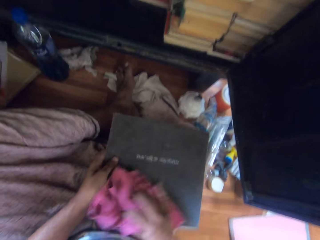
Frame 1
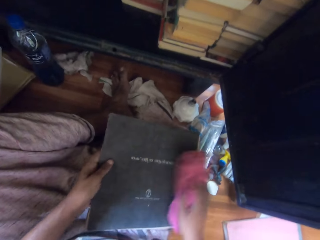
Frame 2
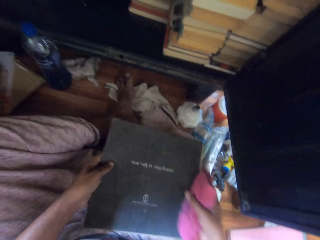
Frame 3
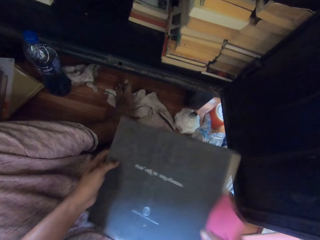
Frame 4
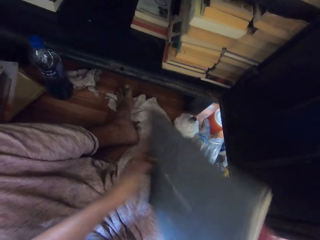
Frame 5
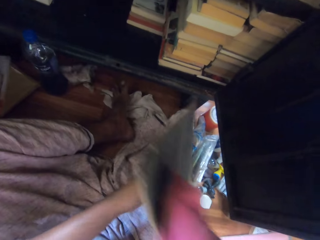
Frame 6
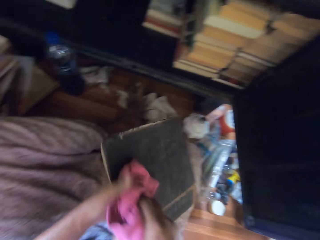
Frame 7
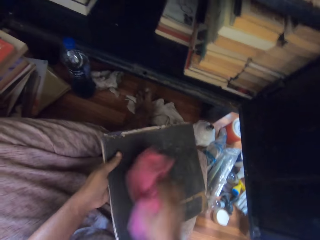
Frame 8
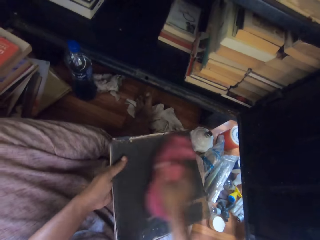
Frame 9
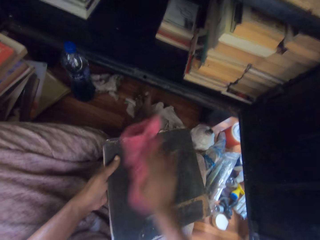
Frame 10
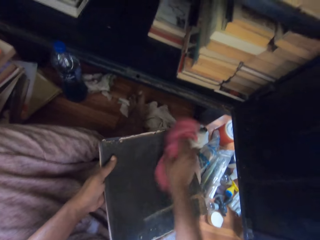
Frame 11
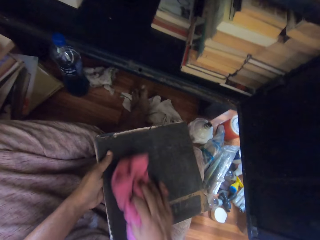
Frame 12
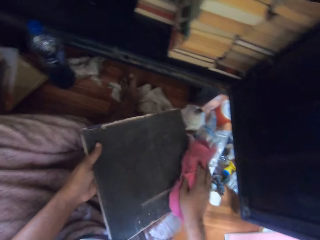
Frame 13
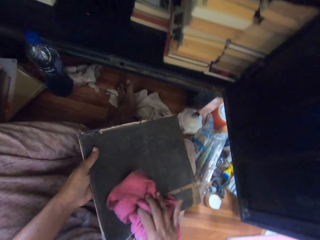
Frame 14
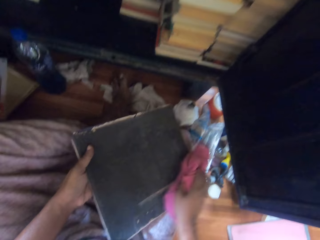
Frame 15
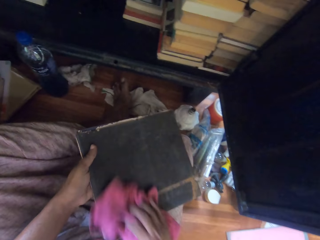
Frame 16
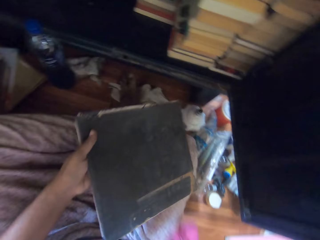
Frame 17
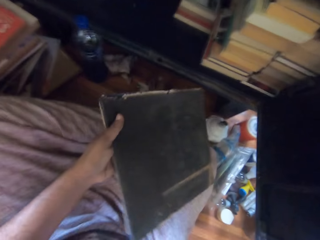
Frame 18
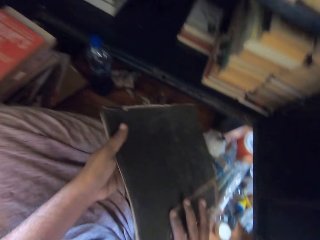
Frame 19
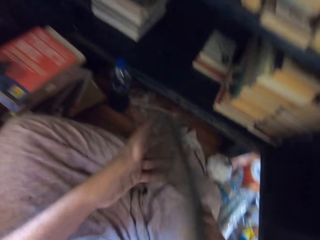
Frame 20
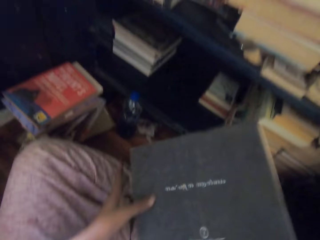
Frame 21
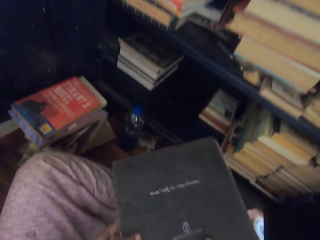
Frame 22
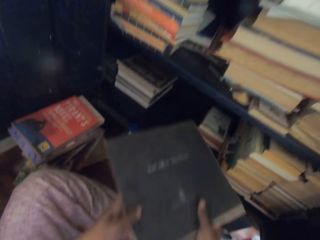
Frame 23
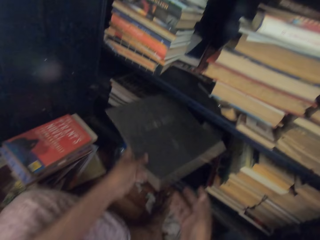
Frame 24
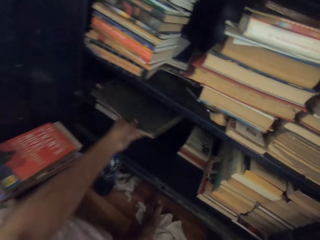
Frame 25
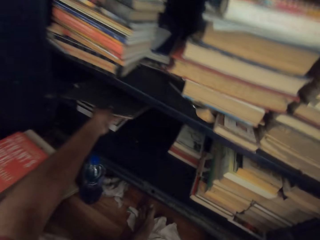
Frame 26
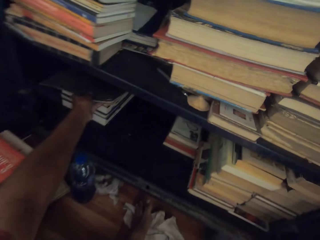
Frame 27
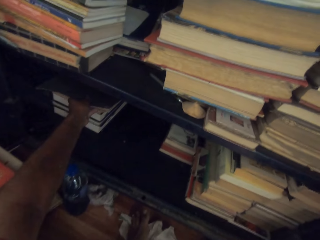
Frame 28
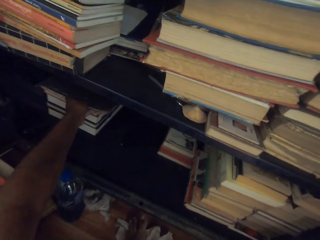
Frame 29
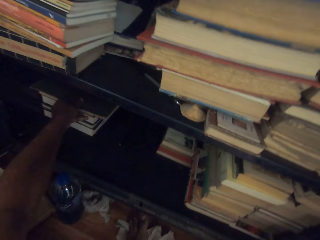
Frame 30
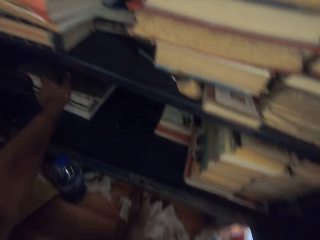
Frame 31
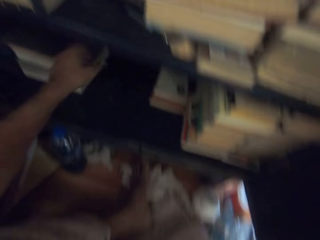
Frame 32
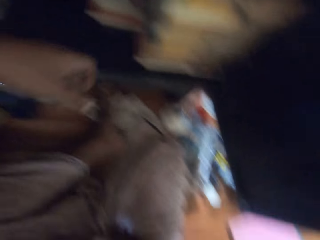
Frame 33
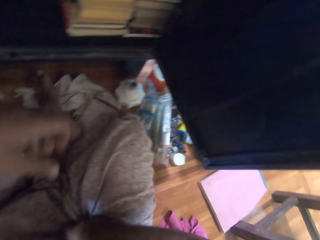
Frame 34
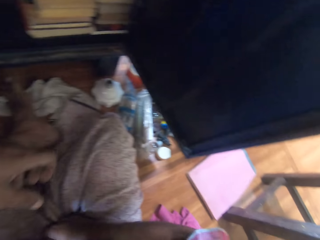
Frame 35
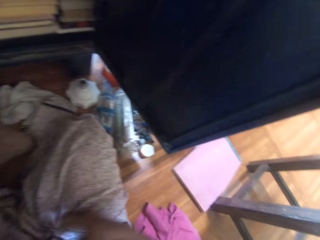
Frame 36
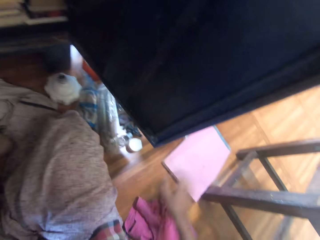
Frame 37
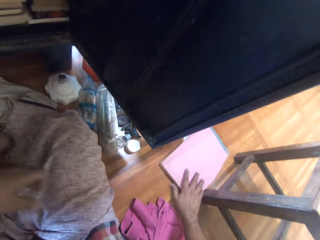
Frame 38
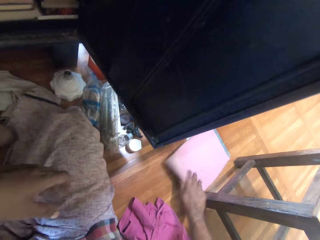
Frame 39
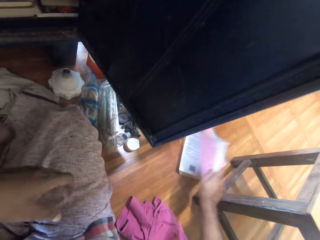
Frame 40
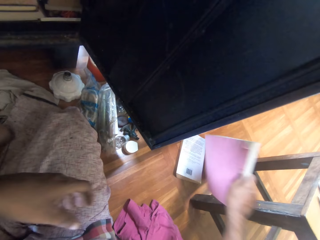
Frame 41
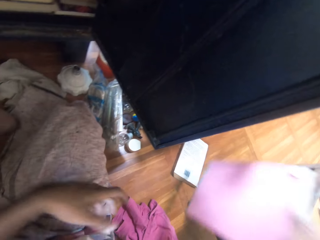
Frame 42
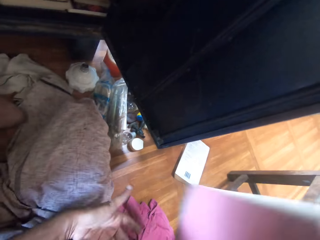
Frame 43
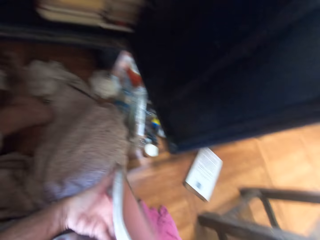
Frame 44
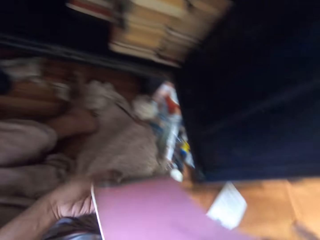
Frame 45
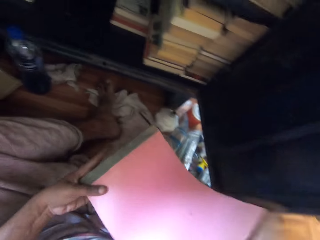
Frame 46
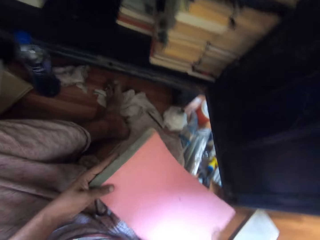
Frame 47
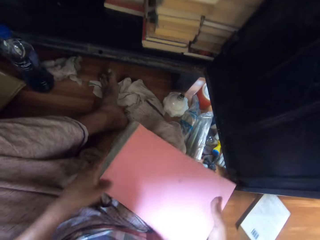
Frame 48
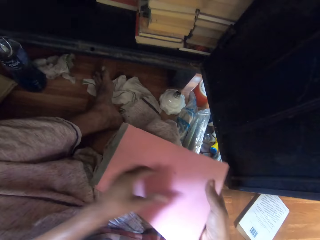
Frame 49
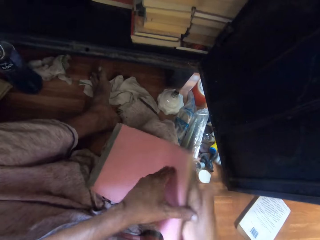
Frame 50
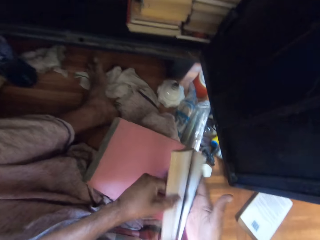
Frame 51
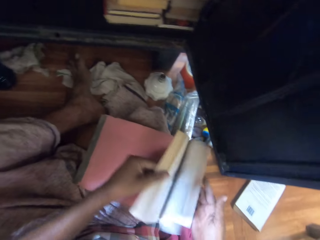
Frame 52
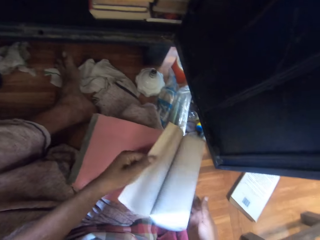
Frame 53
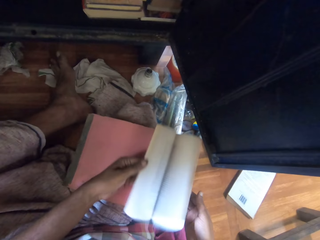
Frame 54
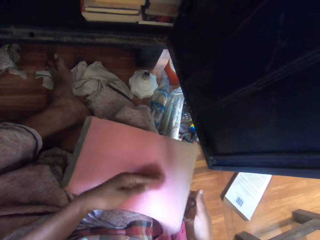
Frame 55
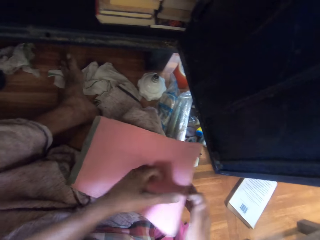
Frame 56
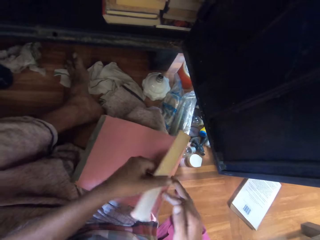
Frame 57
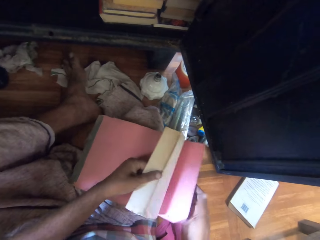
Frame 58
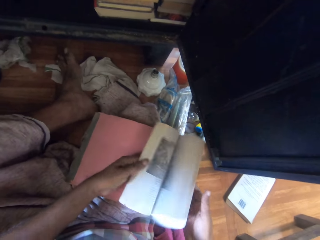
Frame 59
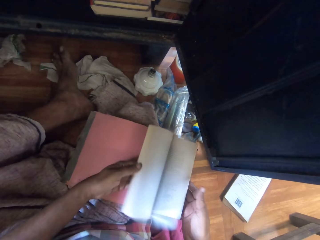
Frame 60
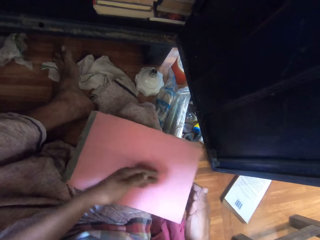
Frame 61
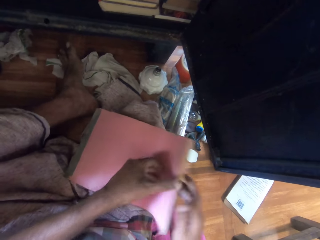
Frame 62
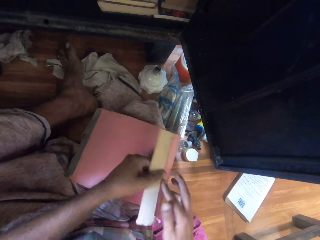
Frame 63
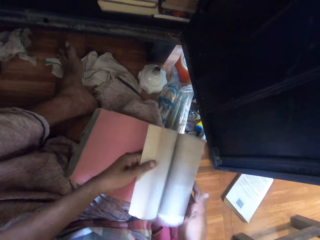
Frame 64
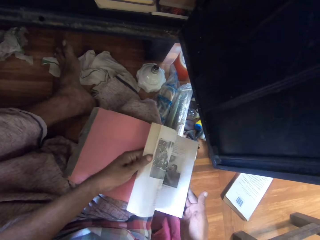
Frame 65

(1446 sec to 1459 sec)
The camera wearer turns the book on her right leg with both hands. She cleans the book on her right leg with the towel in her right hand. She turns the book with both hands. She puts down the cloth. She puts the book in the cabinet with her left hand. She picks up a book from the floor with her right hand. She places the book on her right leg with both hands. She flips the pages of the book on her right leg with both hands.

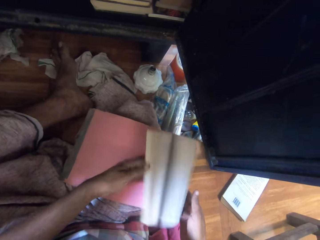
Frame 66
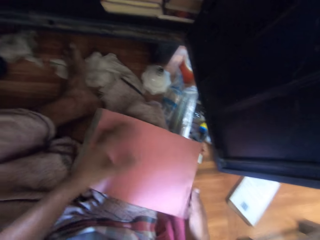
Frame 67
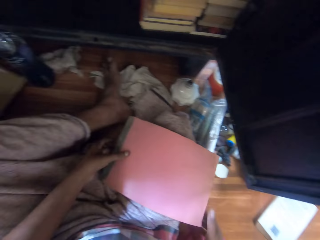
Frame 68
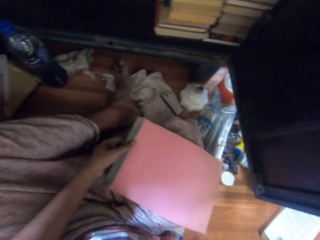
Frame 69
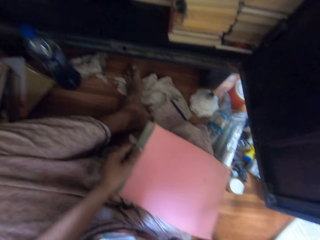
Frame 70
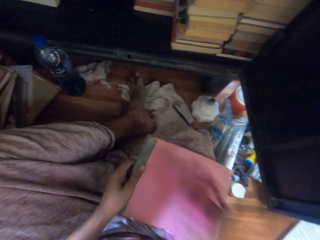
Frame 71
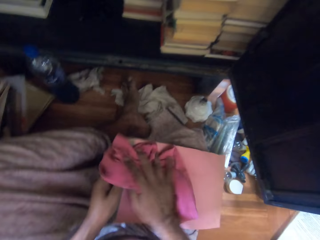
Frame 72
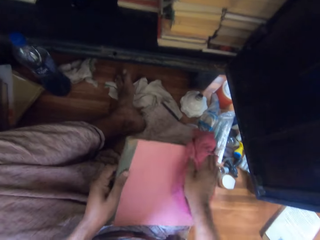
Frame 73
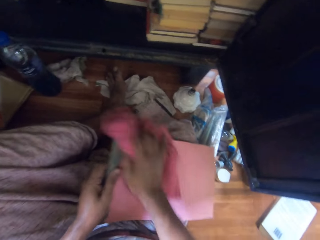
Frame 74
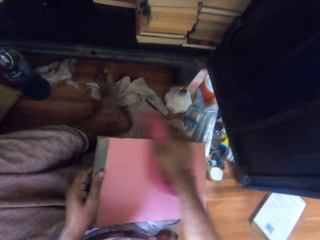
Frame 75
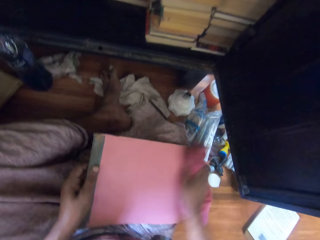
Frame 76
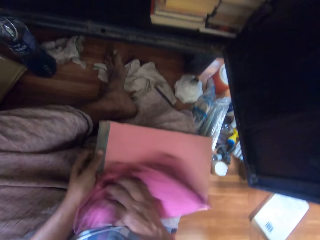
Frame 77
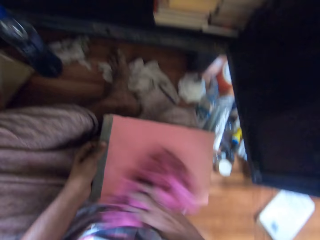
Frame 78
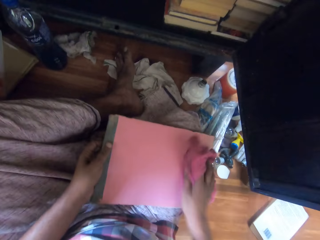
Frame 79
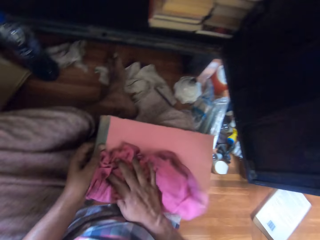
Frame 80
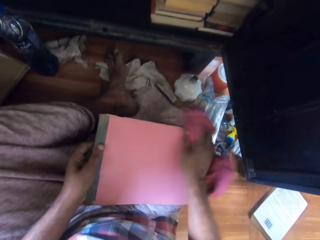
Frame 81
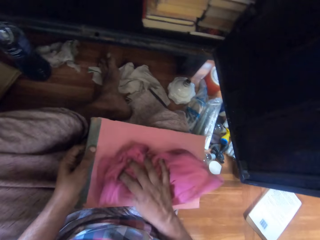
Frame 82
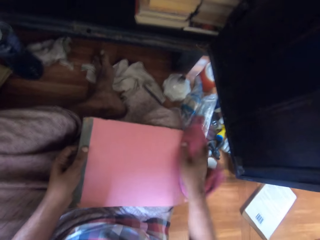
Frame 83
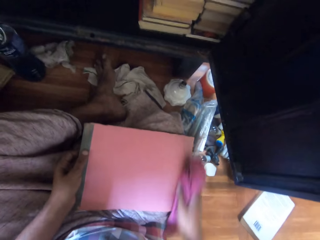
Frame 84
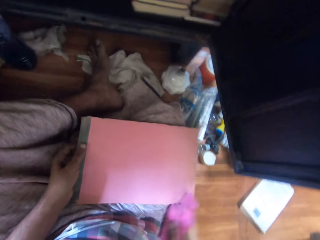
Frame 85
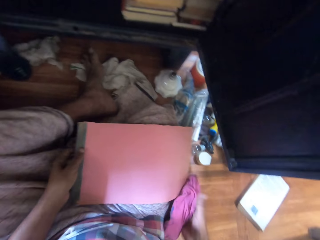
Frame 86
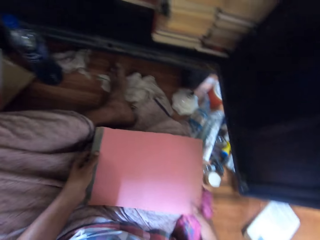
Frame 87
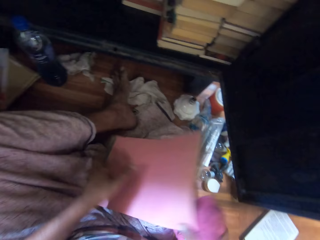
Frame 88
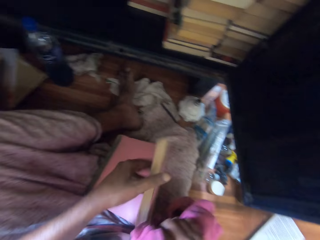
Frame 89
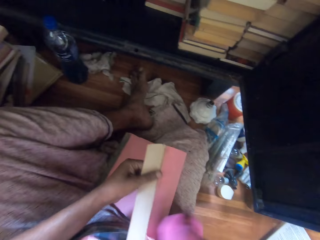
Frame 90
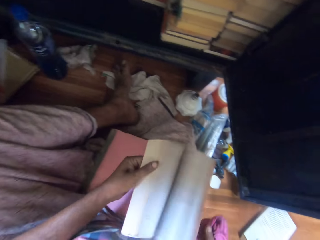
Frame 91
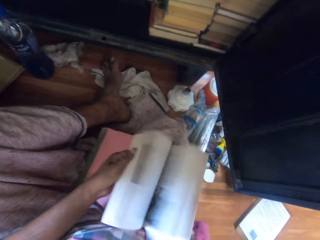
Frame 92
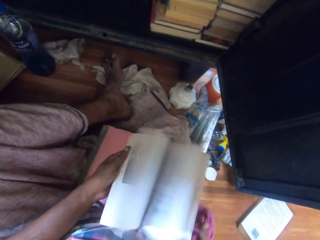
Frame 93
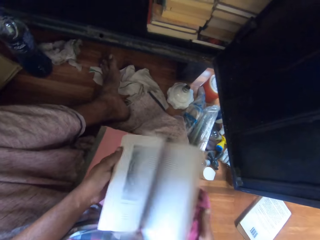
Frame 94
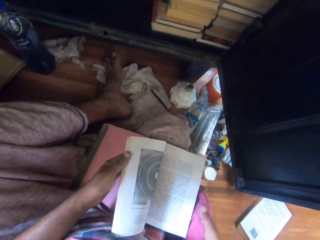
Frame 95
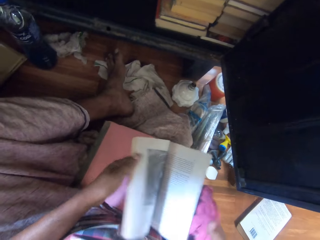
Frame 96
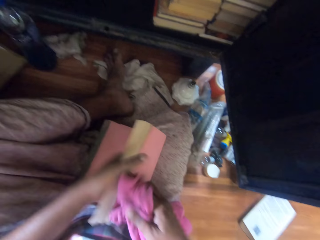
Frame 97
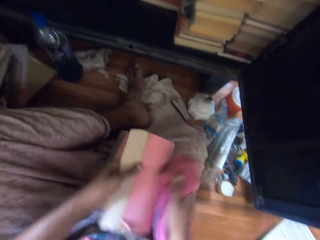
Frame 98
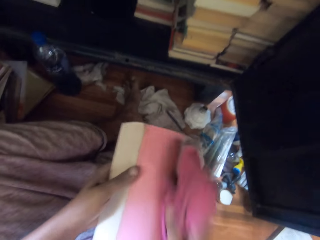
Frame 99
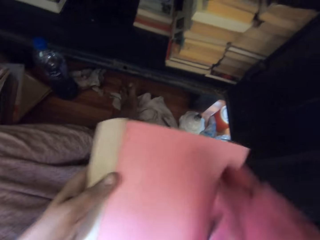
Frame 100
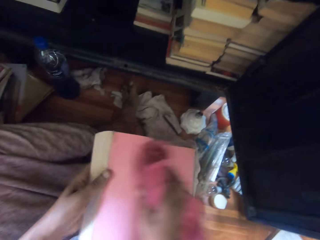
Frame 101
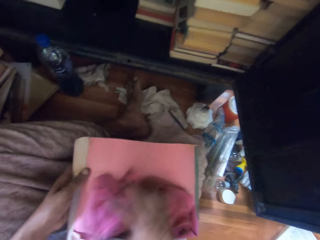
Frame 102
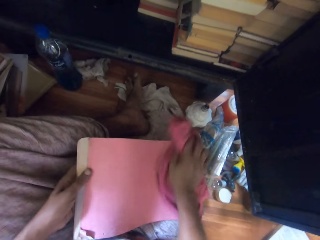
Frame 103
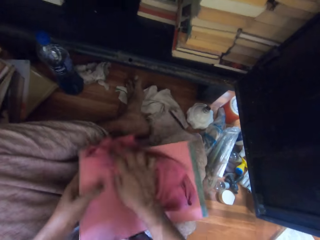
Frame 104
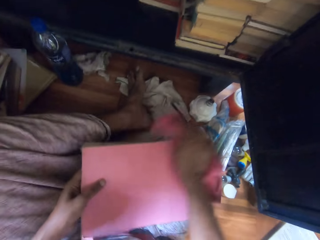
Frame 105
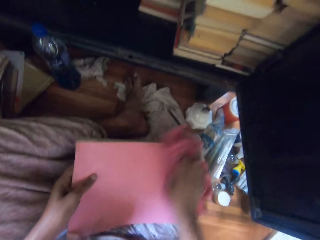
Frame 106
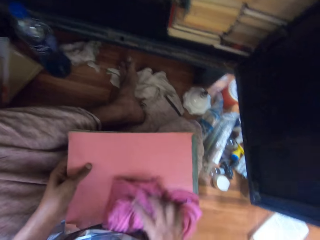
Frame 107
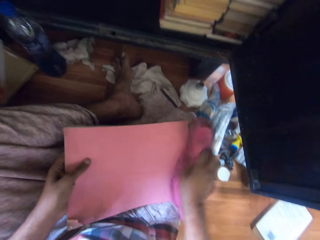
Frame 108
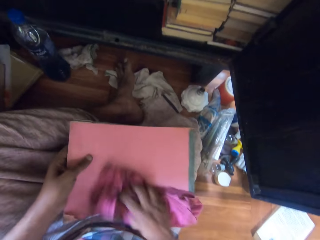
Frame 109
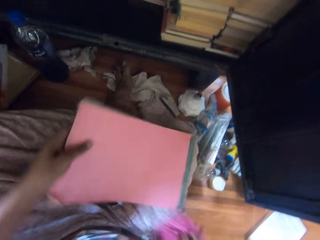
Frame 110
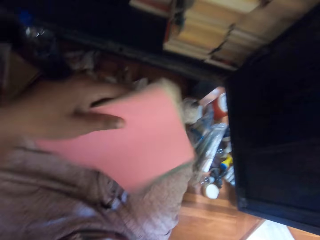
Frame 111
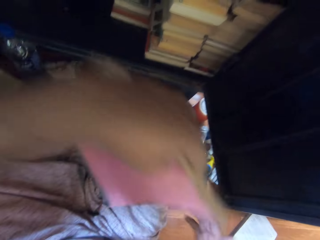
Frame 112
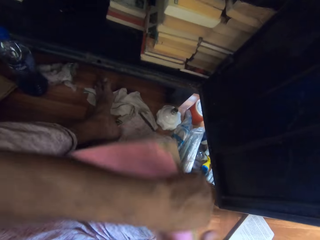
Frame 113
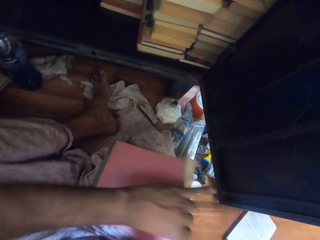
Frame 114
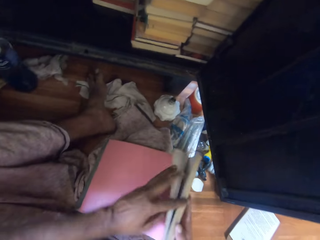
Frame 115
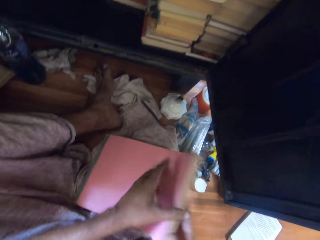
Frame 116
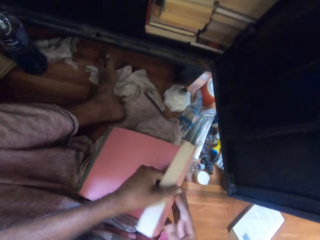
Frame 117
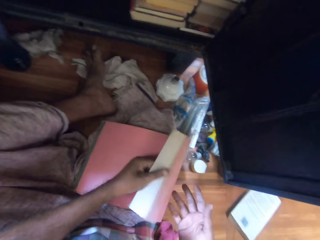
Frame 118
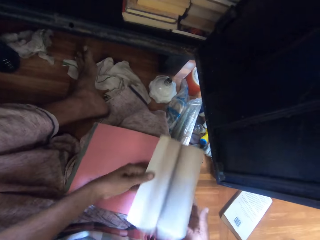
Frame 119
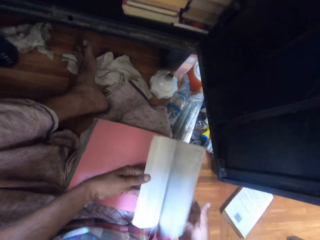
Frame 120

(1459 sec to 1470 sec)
The camera wearer holds the book on her right leg with her left hand. She picks up the towel from the floor with her right hand. She cleans the book on her right leg with the towel in her right hand. She flips the pages of the book on her right leg with both hands. She cleans the book on her right leg with the towel in her right hand. She turns the book on her right leg with her left hand. She flips the pages of the book on her right leg with both hands.
